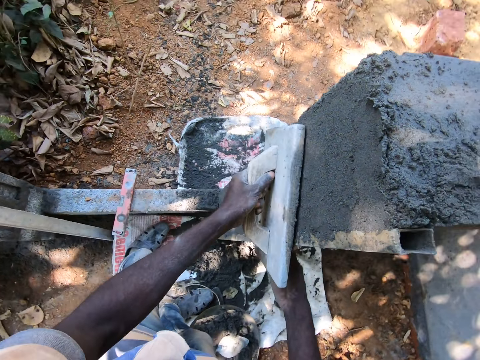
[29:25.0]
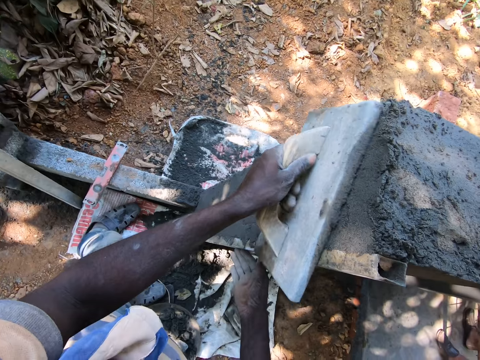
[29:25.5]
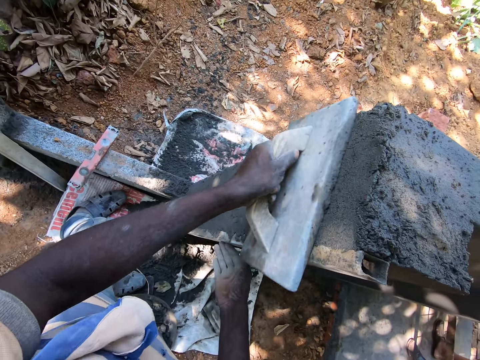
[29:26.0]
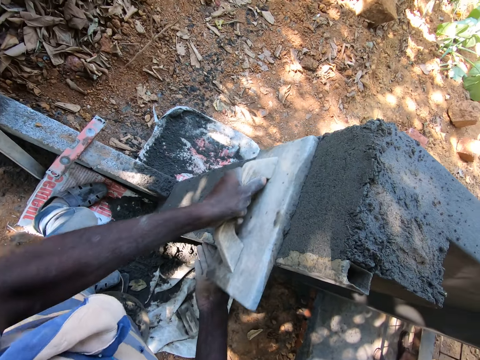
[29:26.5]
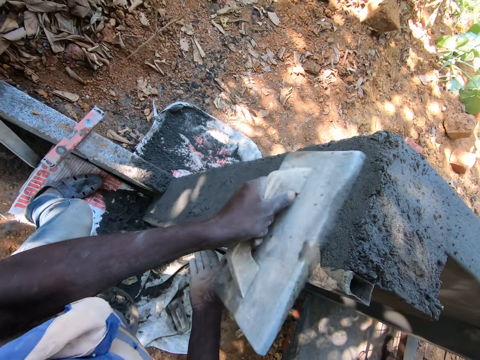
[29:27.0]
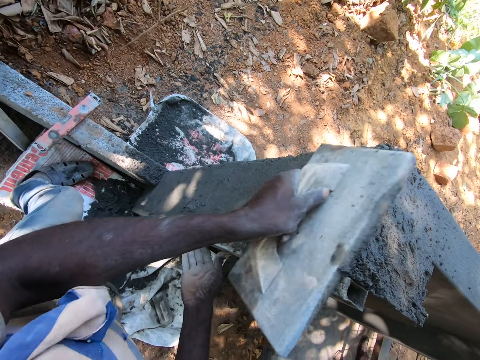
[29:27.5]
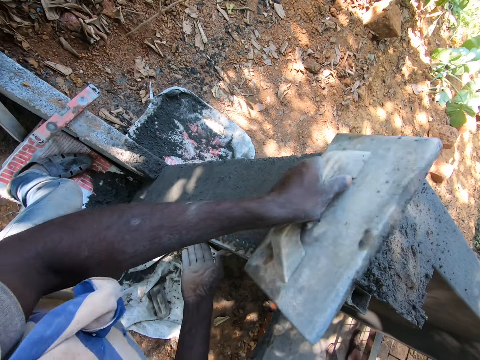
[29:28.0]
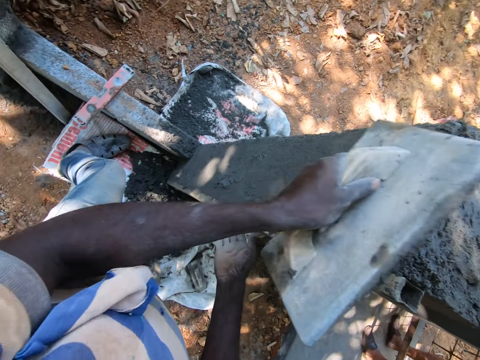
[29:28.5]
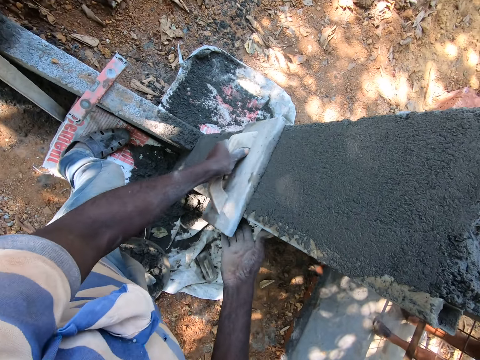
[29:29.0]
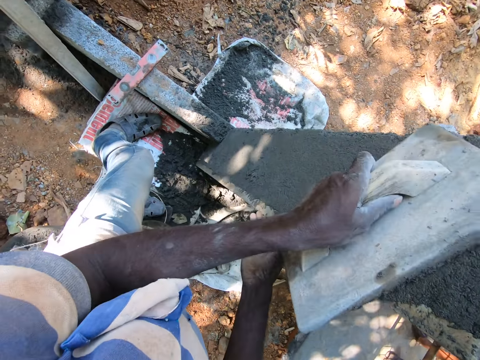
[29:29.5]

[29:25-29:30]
The camera wearer smoothens the wall with the float in his left hand.

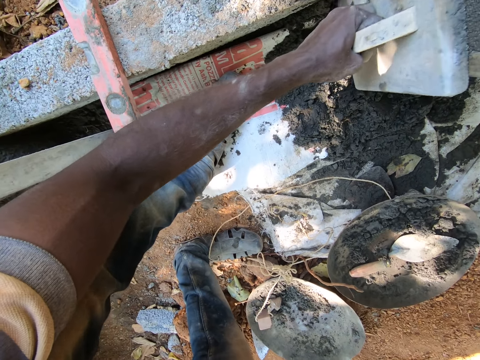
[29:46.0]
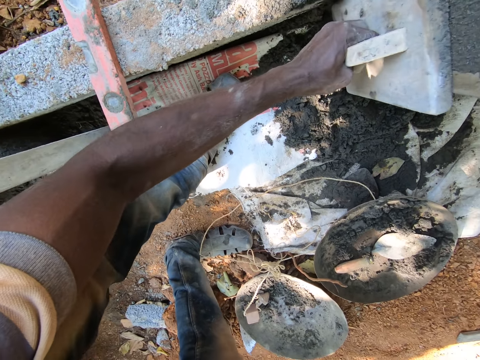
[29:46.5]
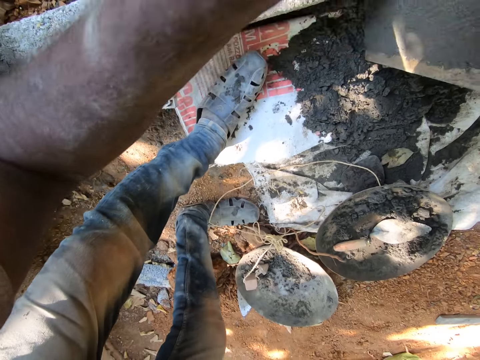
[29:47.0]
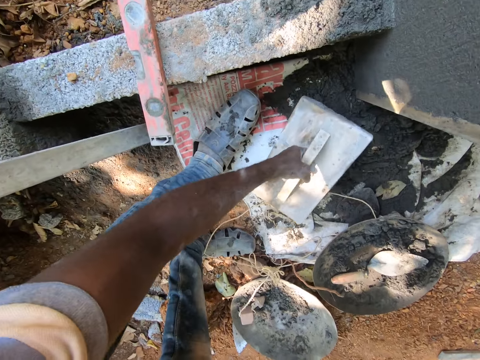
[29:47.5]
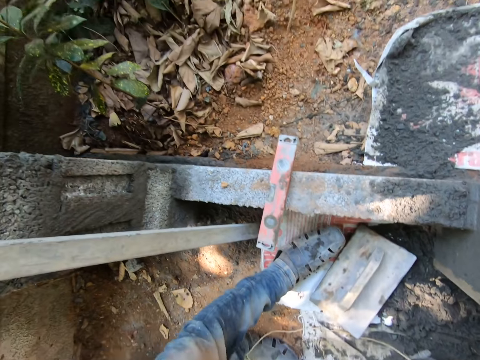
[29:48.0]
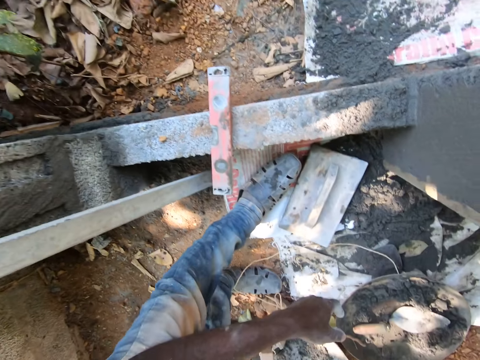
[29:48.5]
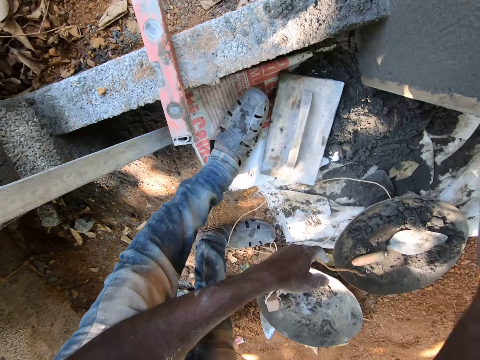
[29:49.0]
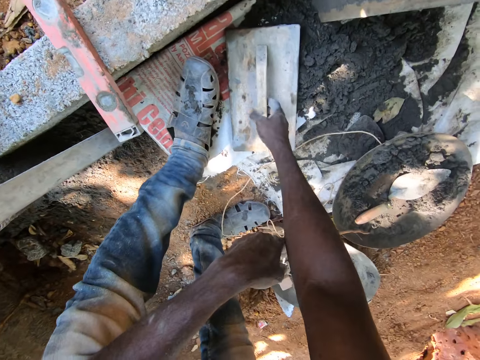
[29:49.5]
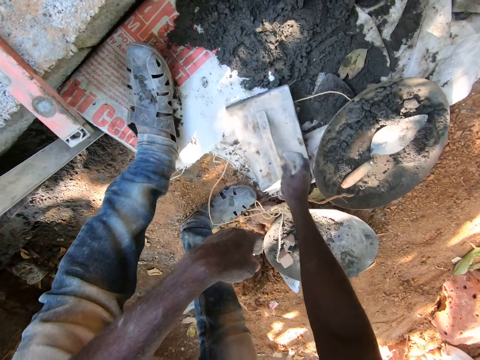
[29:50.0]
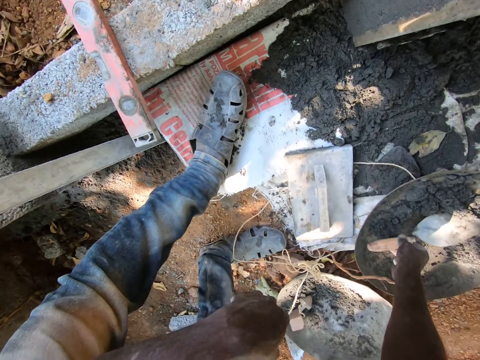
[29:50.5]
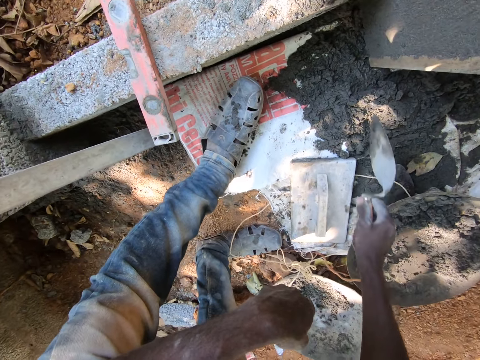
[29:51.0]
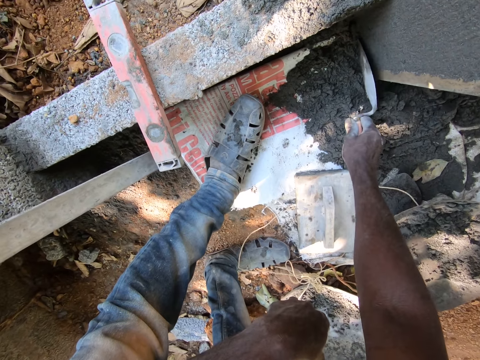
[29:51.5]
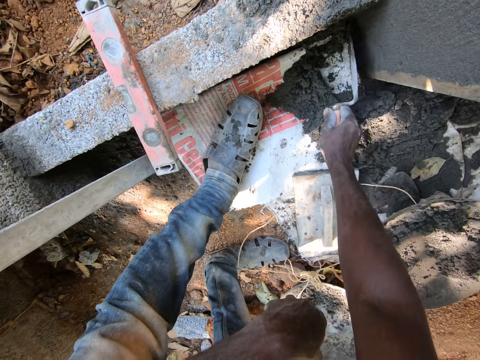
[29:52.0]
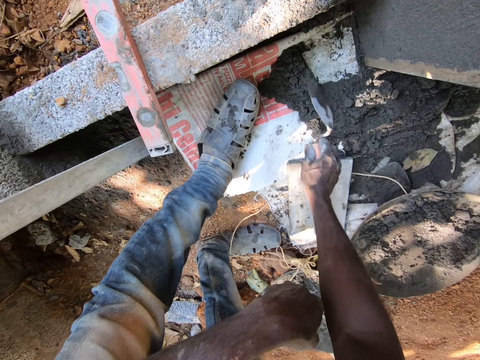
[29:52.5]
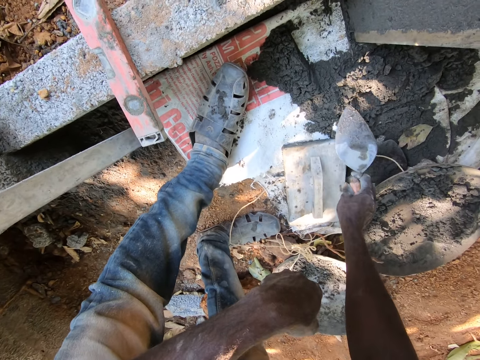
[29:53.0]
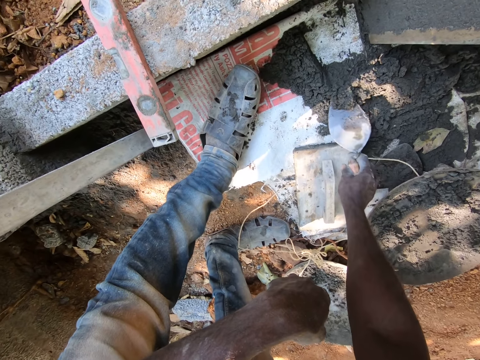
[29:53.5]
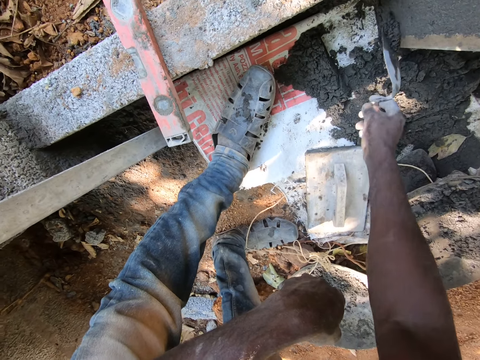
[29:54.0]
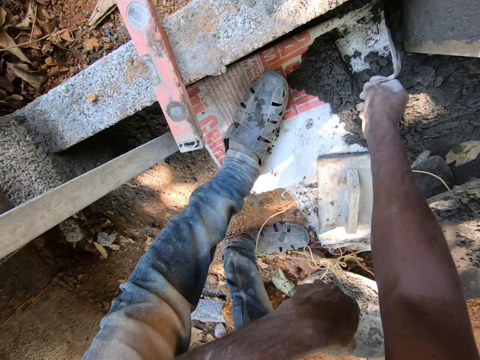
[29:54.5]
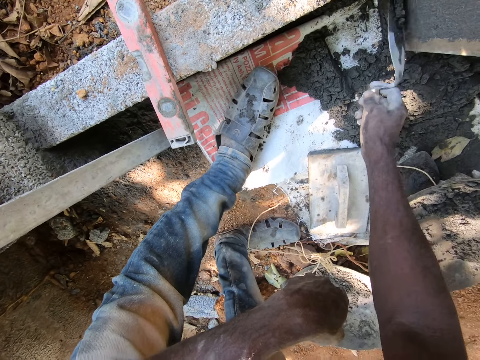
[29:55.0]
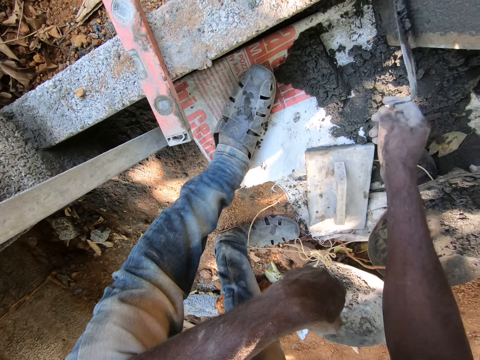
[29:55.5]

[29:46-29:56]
The camera wearer drops the float on the cement sack with his left hand. He looks around. He adjusts the float on the cement sack with his right hand. He picks up the trowel from the head pan with his right hand. He adjusts the sand on the cement sack with the trowel in his right hand. He scrapes cement. He scoops sand from the cement sack with the trowel in his right hand. He plasters the wall with the sand on the trowel in his right hand.

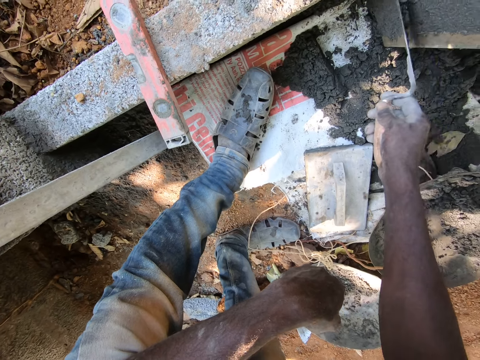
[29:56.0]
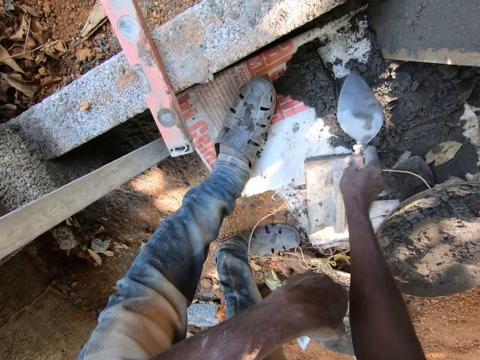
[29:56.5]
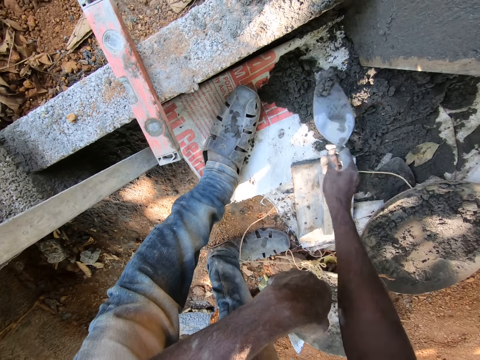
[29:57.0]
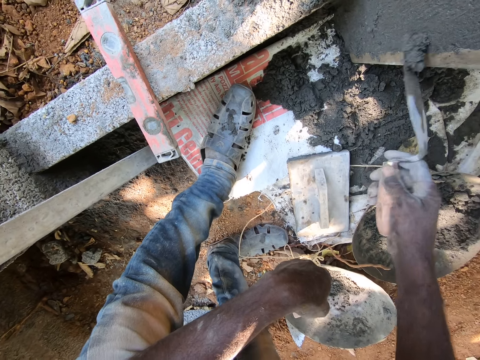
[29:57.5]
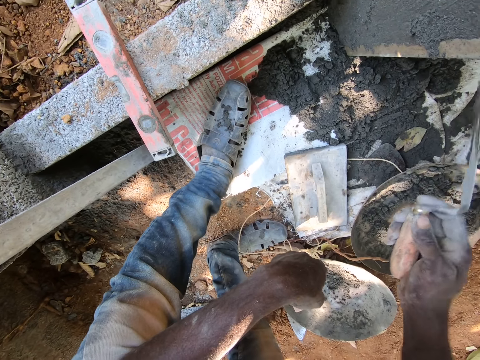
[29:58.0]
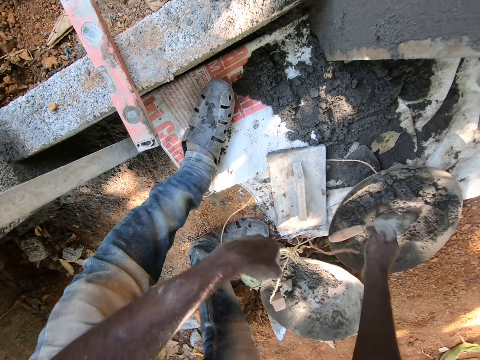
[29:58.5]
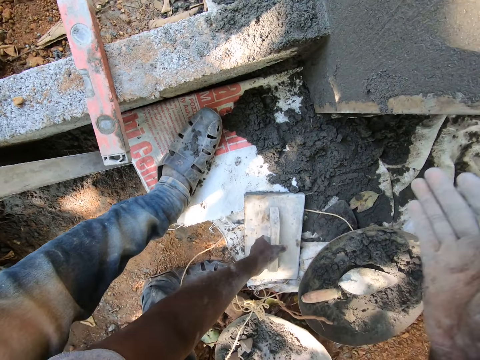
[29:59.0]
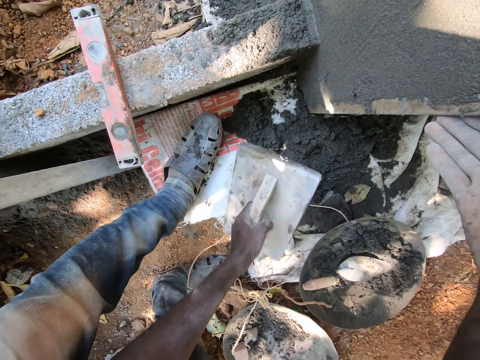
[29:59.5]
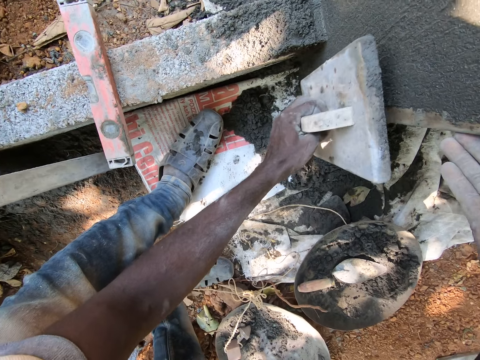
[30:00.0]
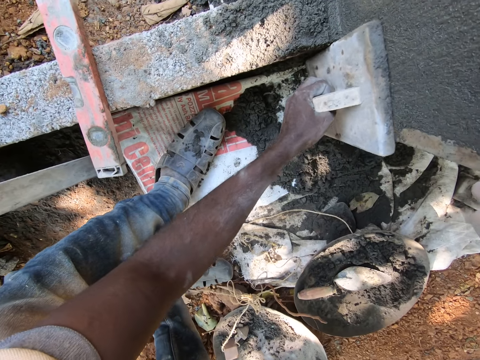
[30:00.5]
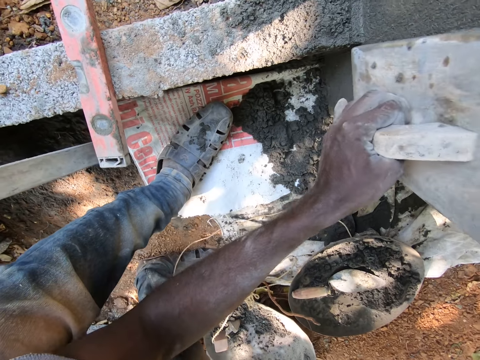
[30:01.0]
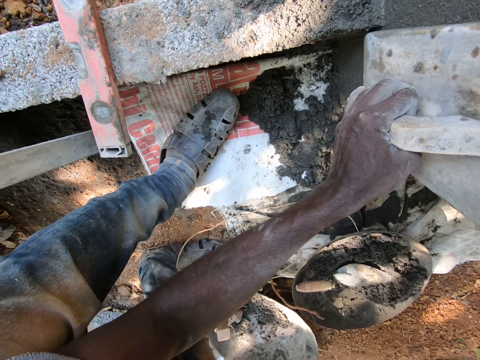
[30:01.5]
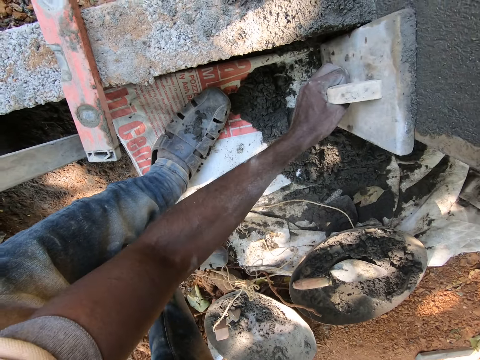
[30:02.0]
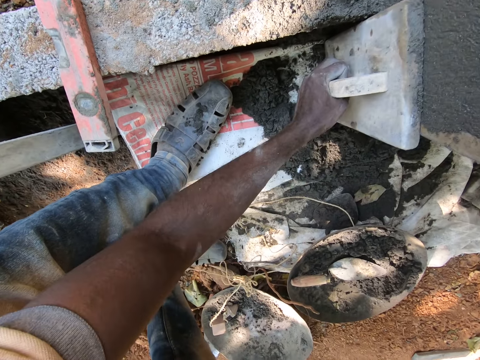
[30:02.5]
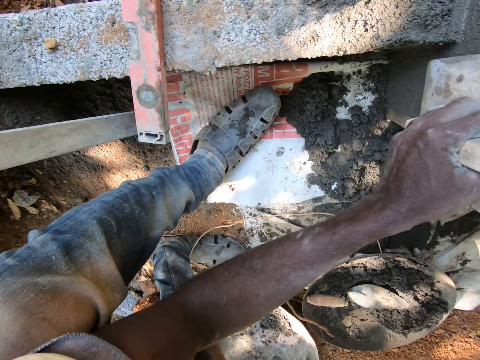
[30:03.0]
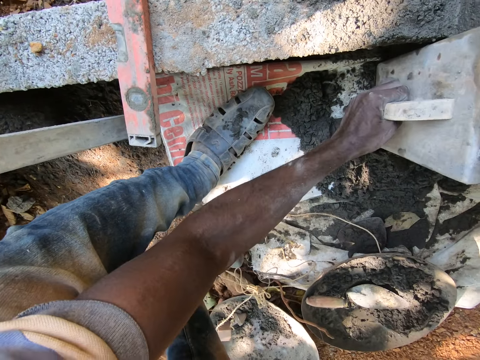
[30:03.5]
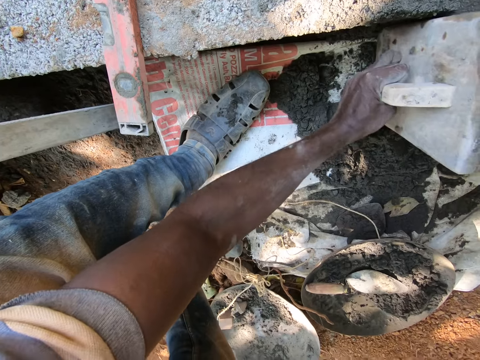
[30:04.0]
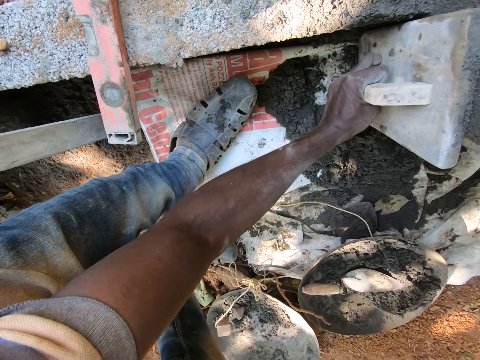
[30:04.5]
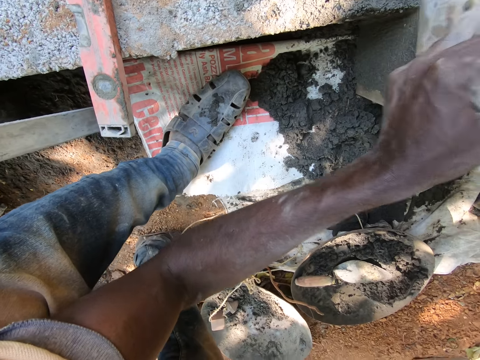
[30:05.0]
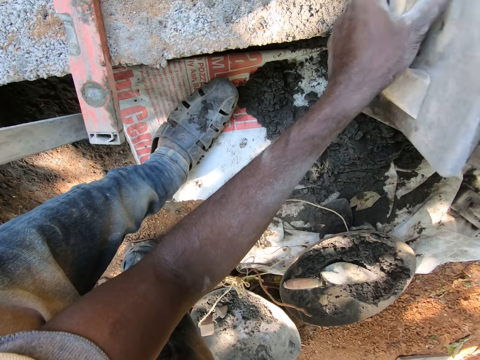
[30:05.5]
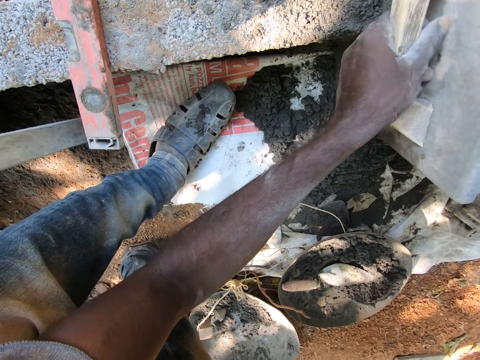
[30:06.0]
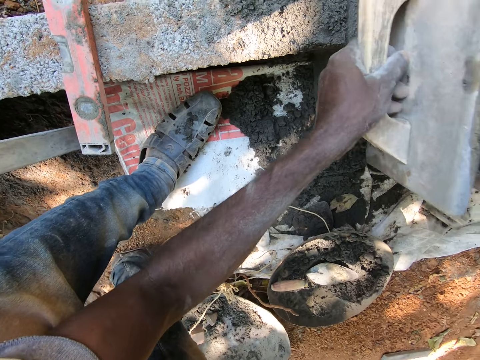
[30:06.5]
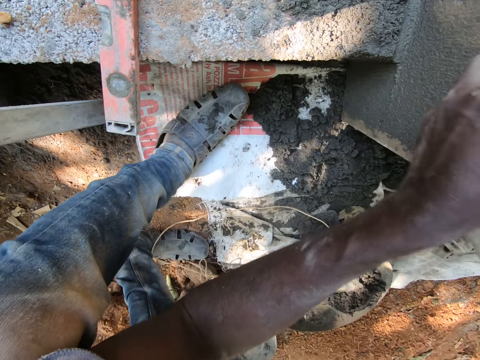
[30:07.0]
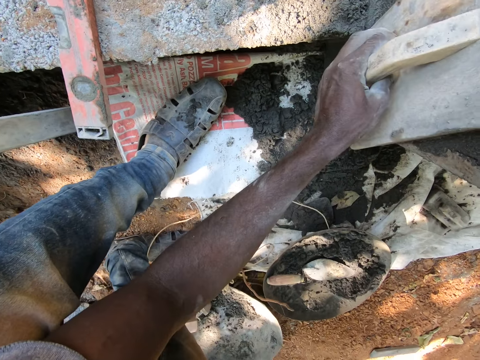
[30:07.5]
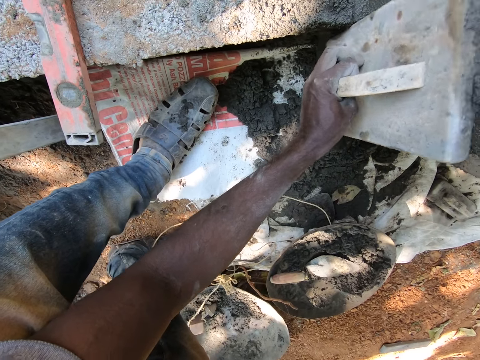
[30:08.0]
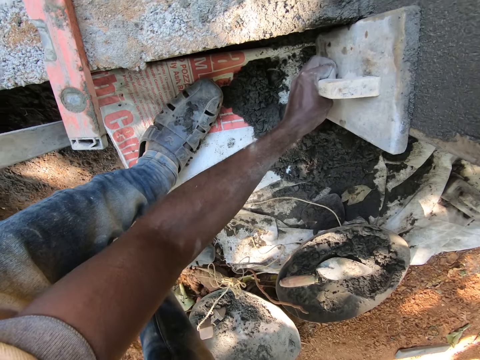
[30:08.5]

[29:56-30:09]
The camera wearer scoops sand from the cement sack with the trowel in his right hand. He plasters the wall with the sand on the trowel in his right hand. He drops the trowel in the head pan with his right hand. He picks up the float from the cement sack with his left hand. He holds the corner profile with his left hand. He smoothens the wall with the float in his right hand.
